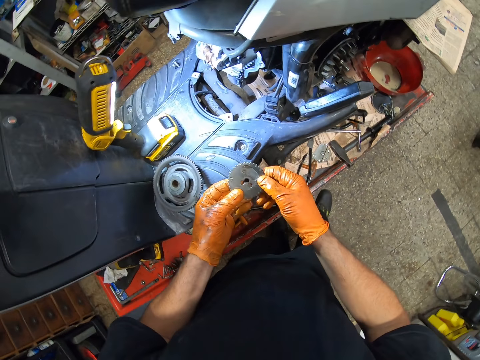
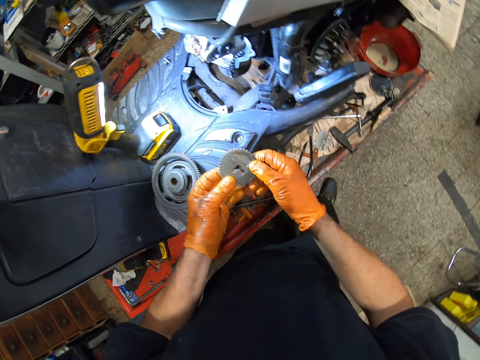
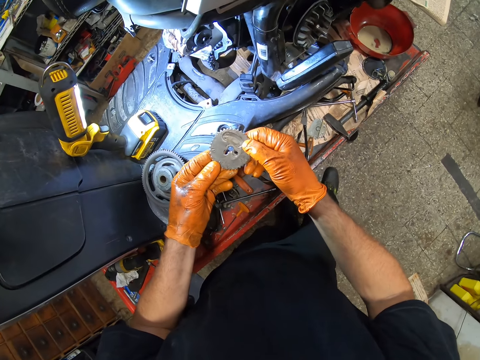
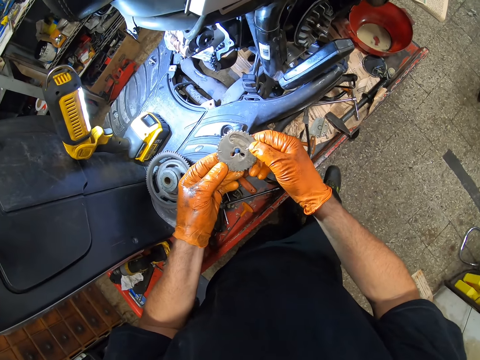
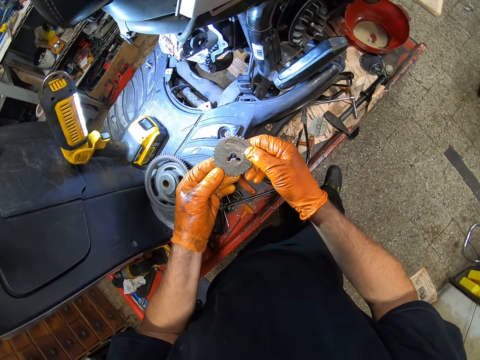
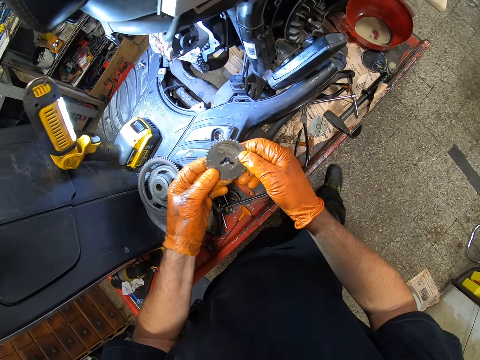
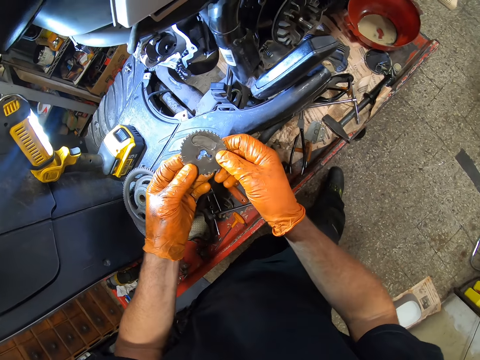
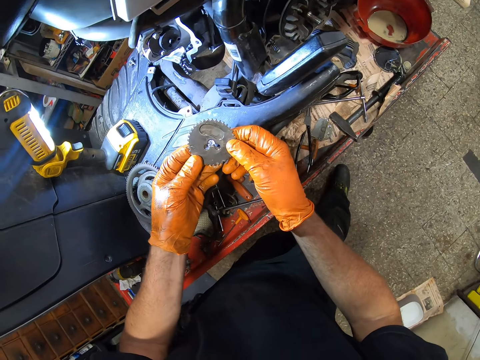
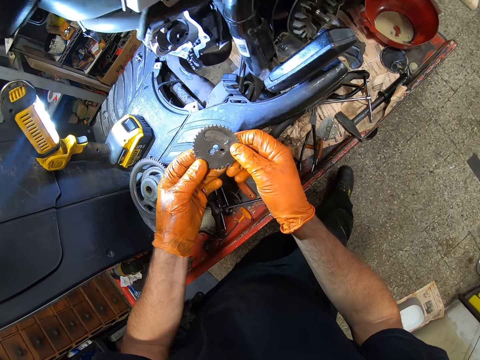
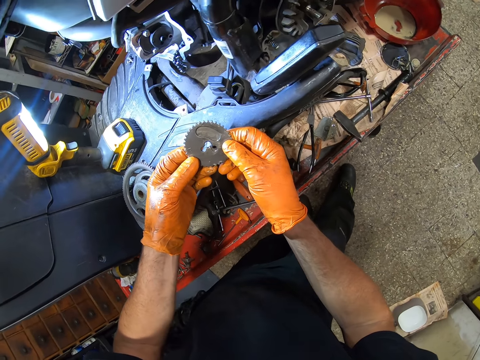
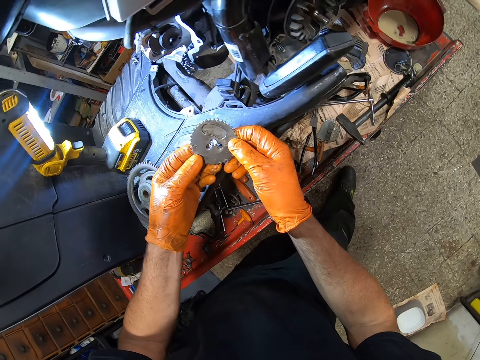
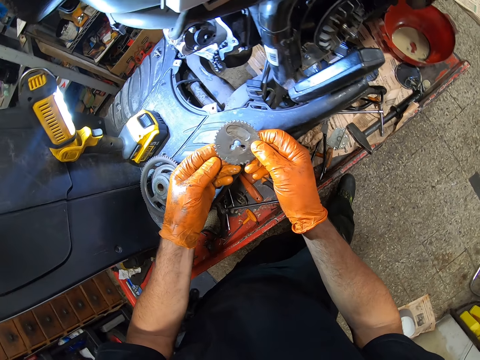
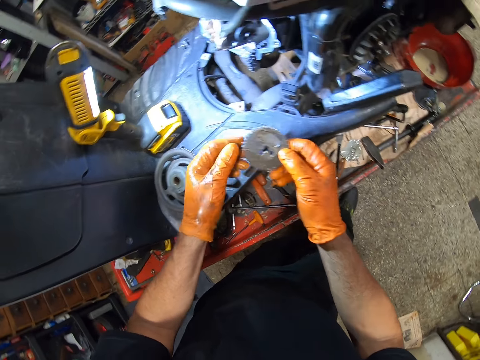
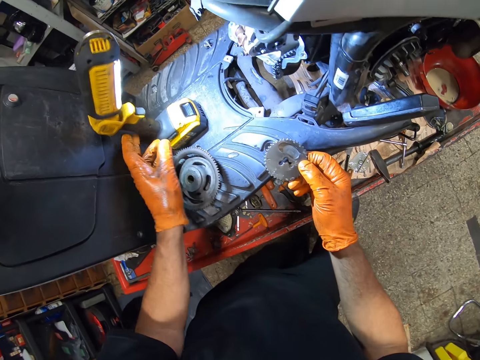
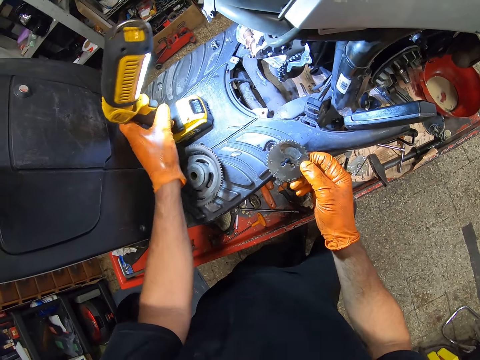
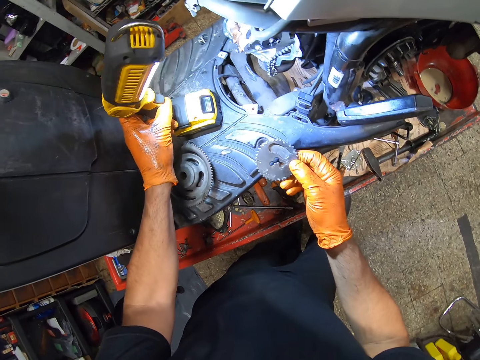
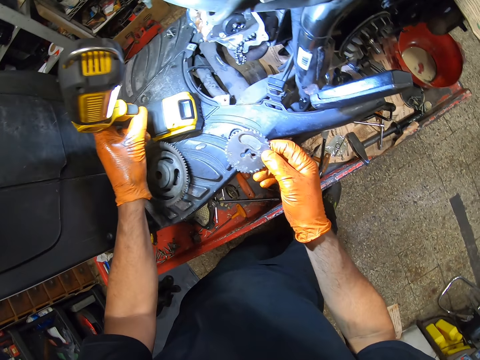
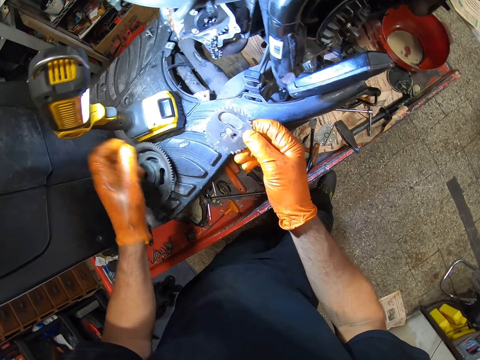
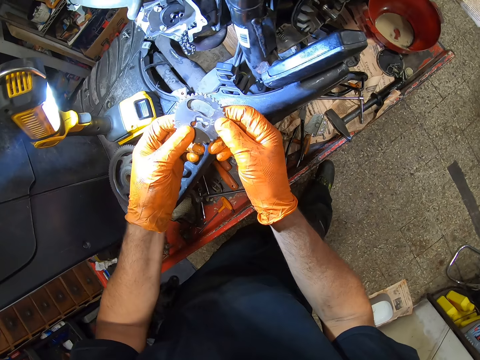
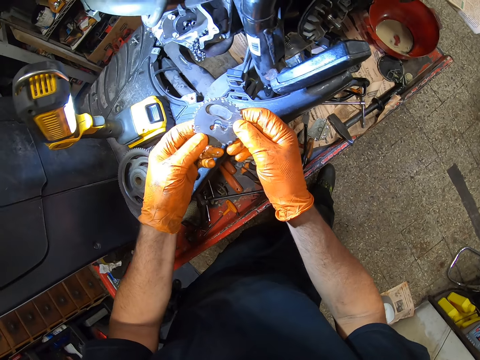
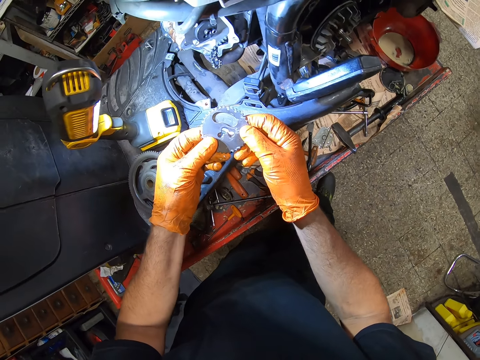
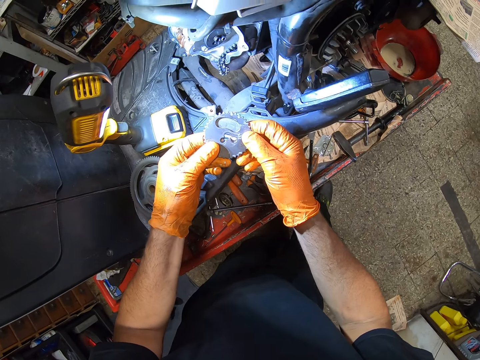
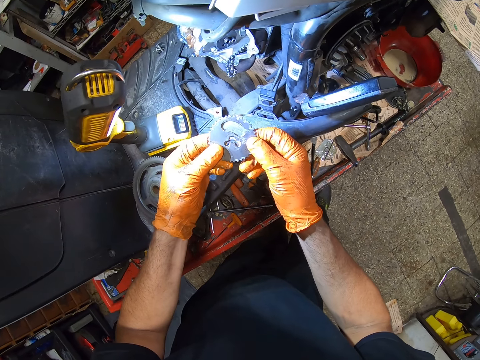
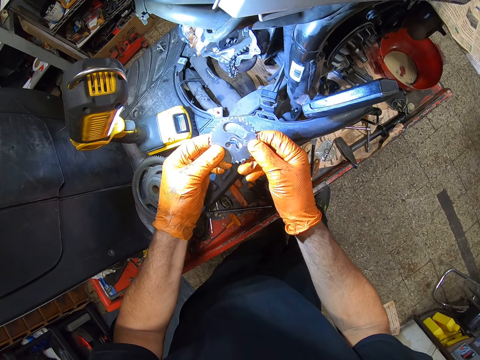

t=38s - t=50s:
The camera wearer moves the inspection lamp forward.

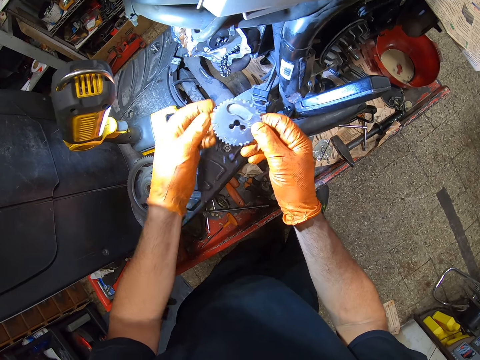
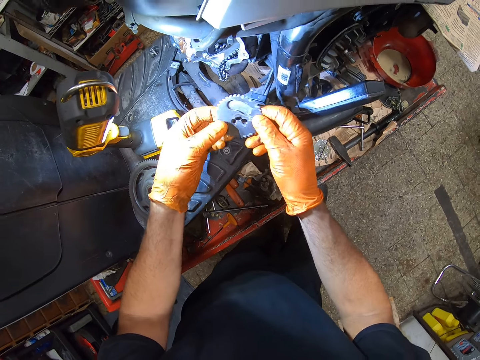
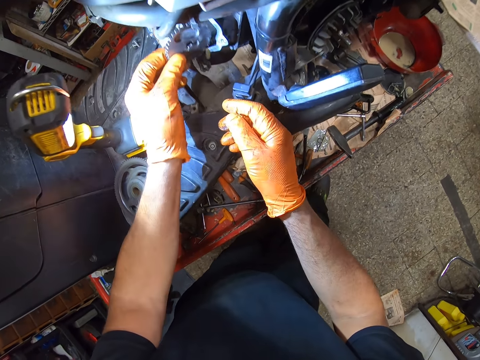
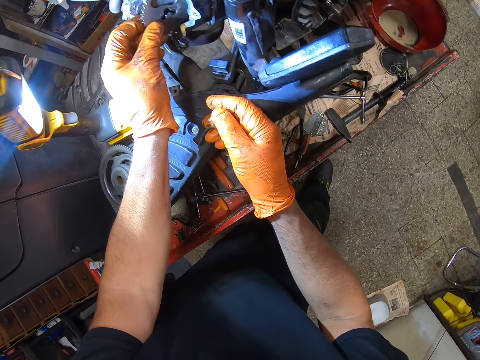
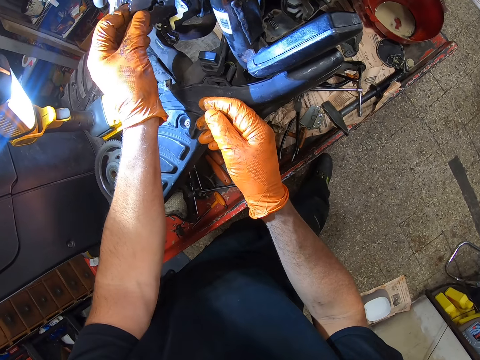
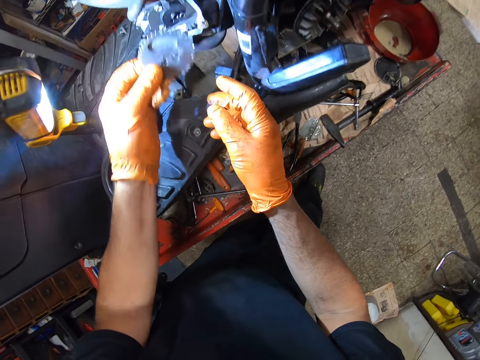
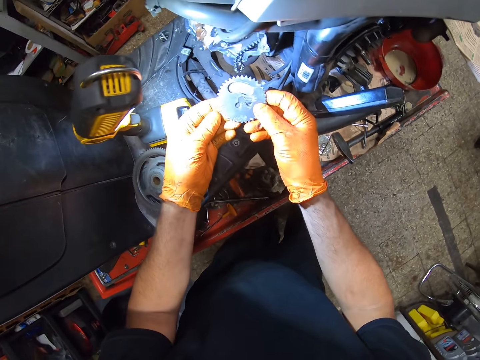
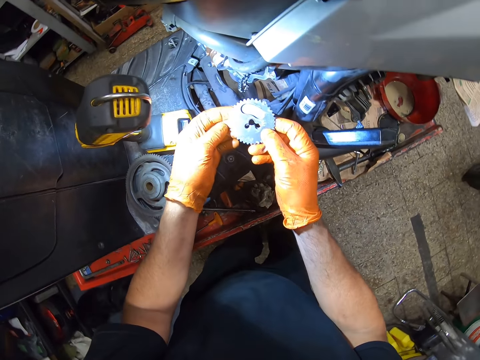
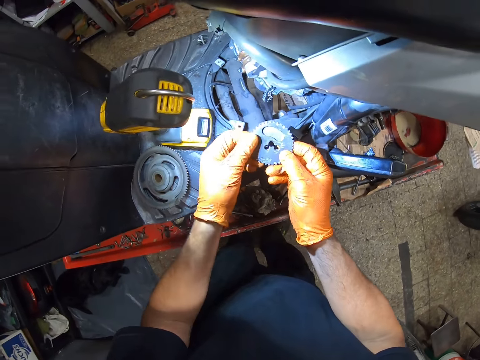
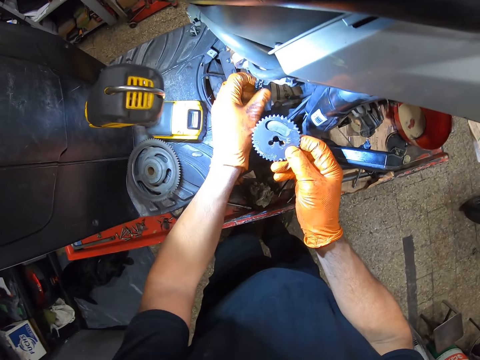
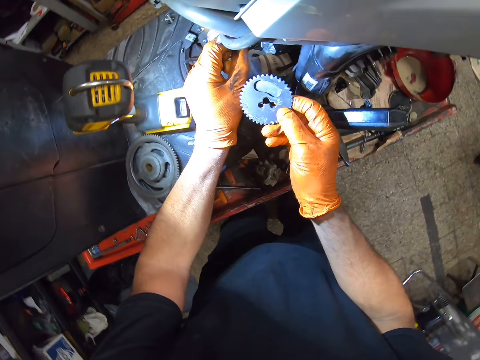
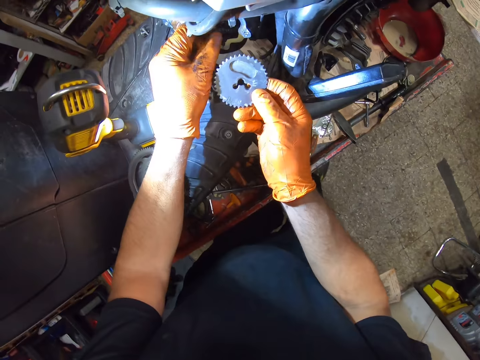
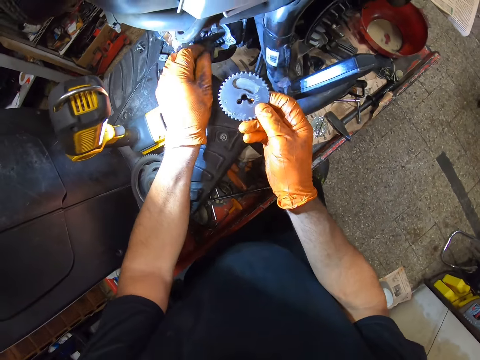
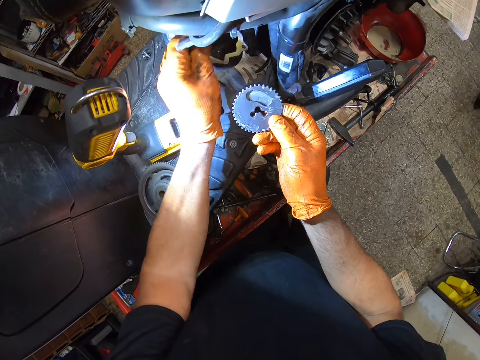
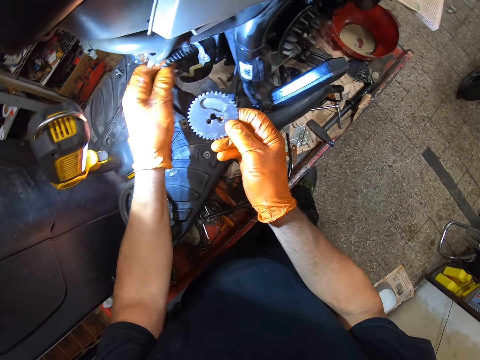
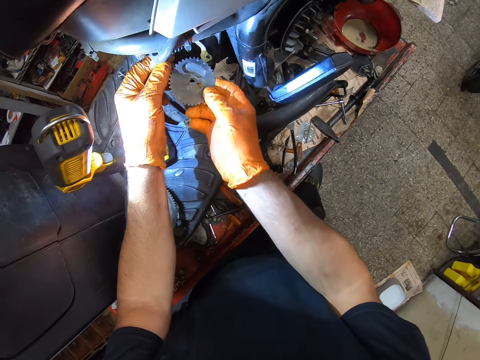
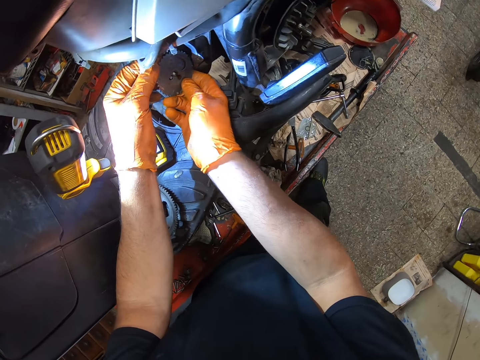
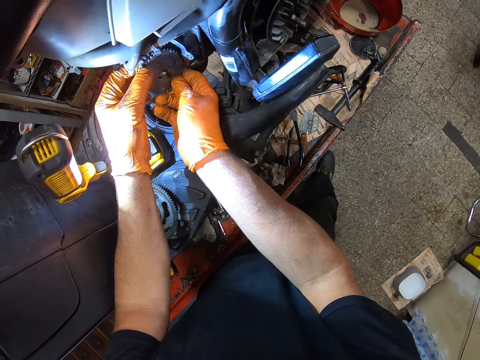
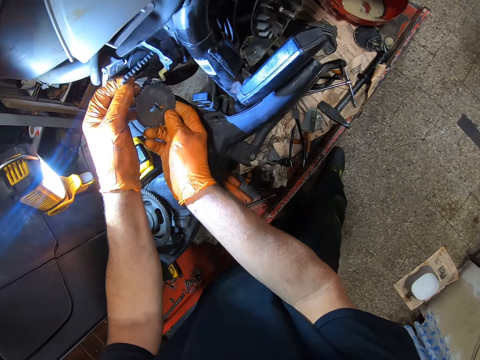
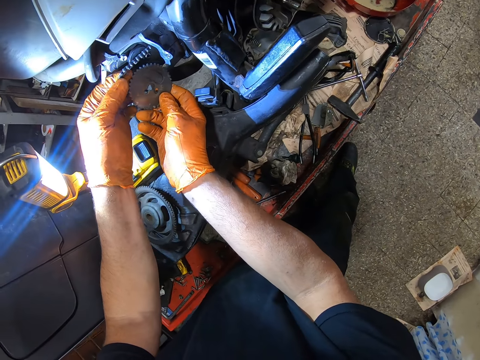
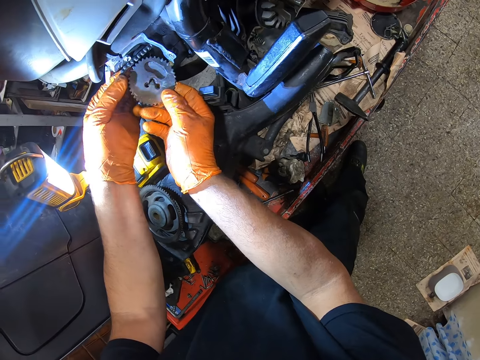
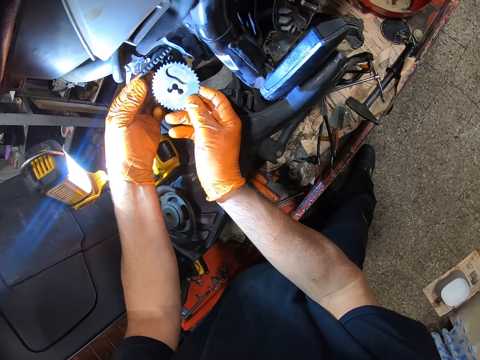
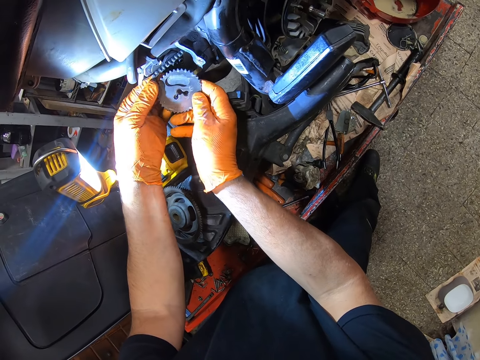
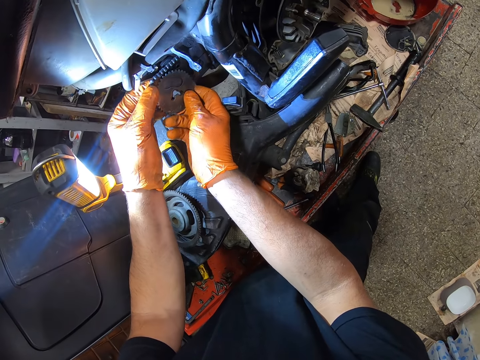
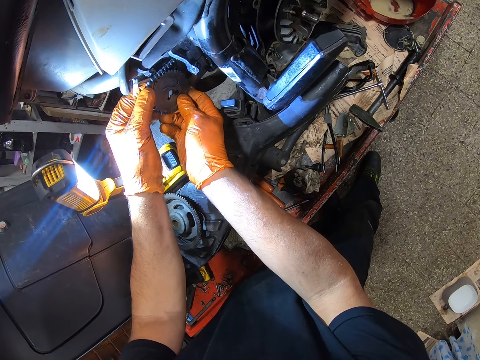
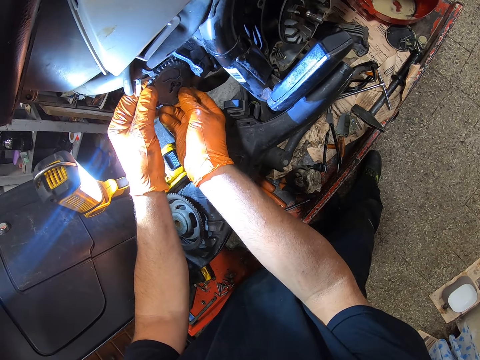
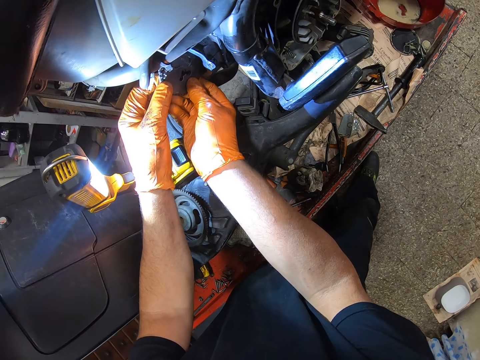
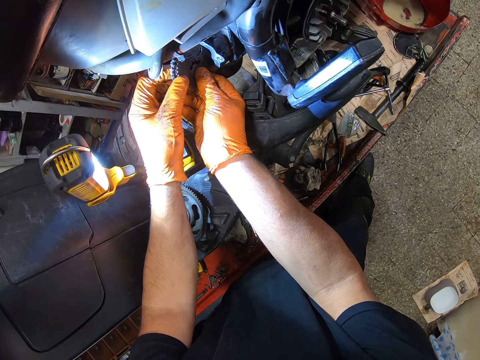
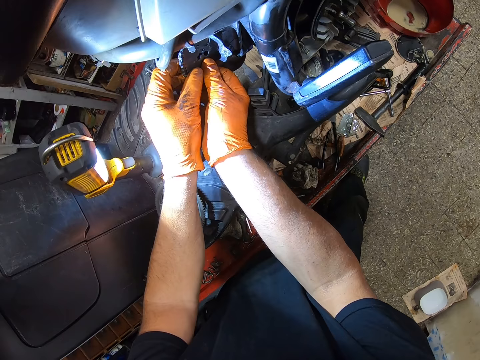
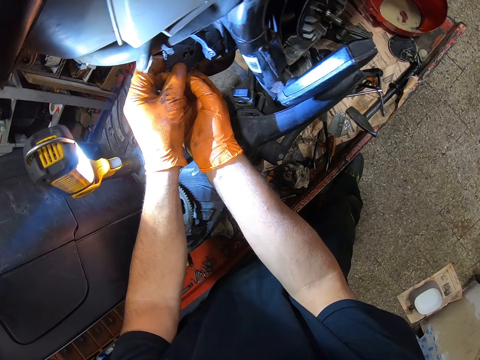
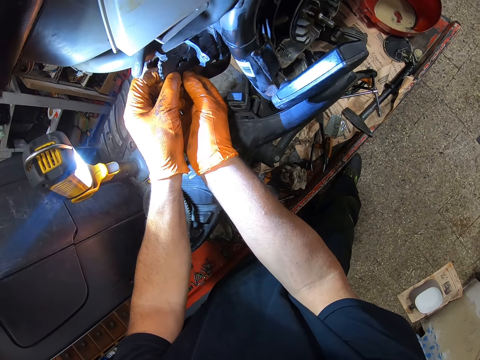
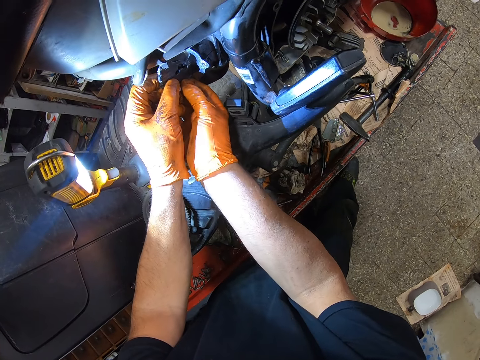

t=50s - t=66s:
The camera wearer fixes the round metal to the motorcycle engine. He removes the round metal. He cleans the round metal. He cleans the engine with his left hand. He adjusts the chain. He attaches the round metal into the engine.
